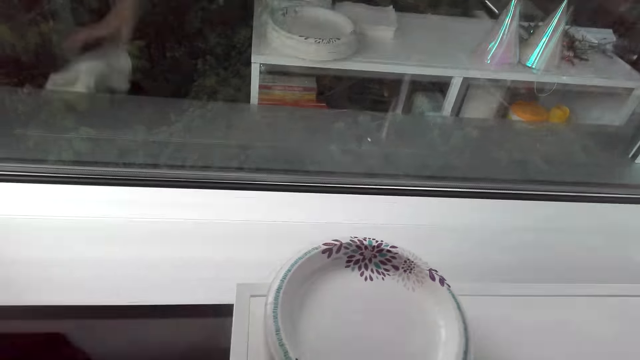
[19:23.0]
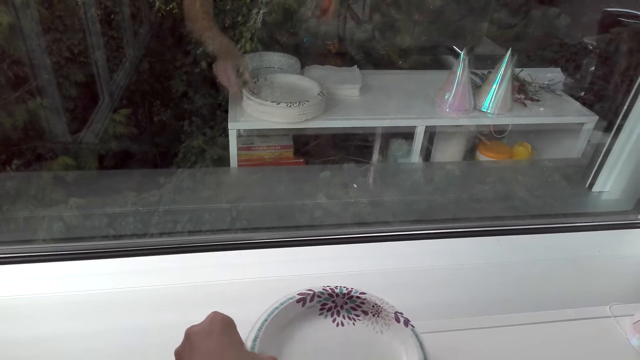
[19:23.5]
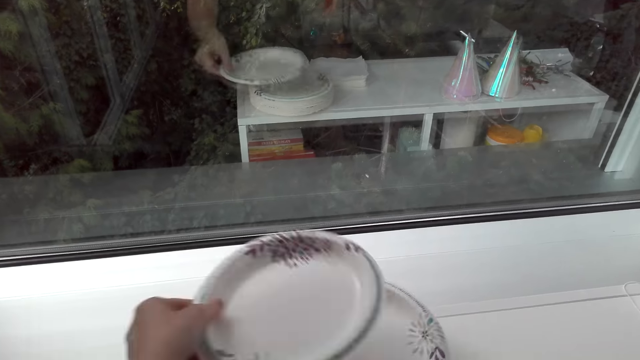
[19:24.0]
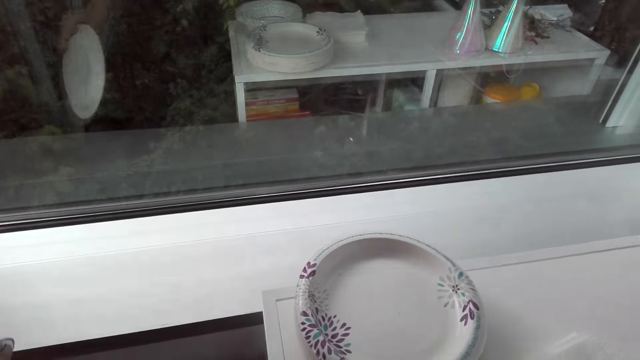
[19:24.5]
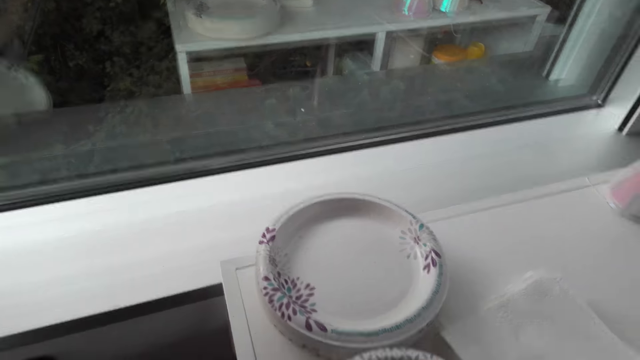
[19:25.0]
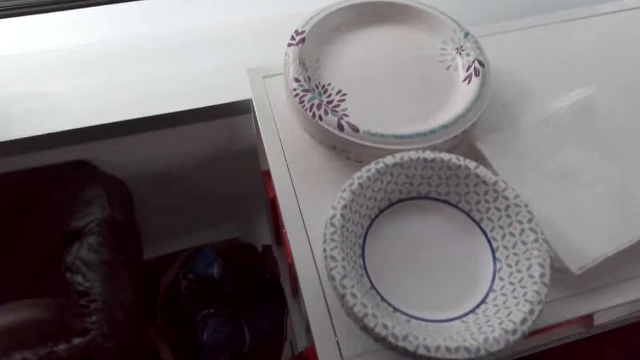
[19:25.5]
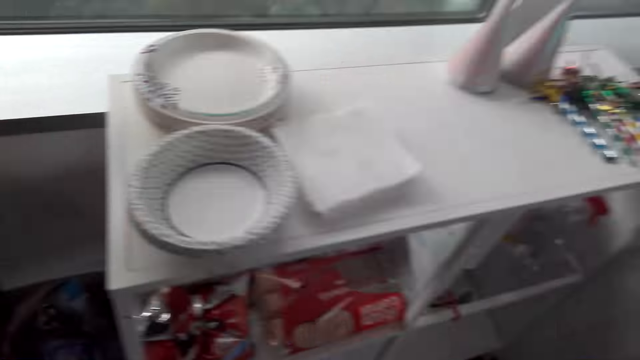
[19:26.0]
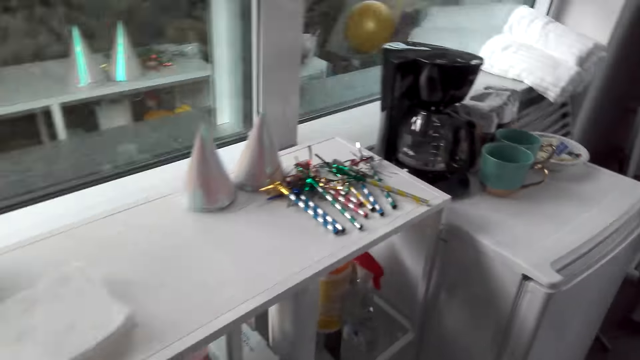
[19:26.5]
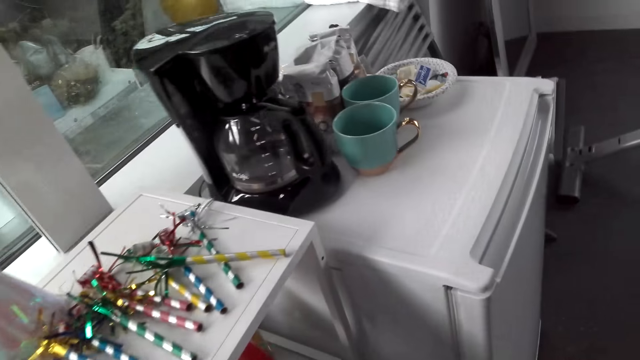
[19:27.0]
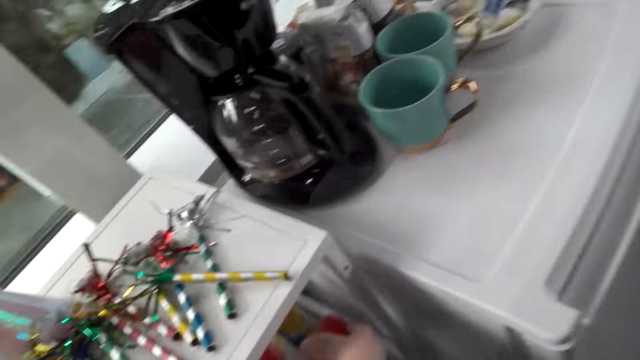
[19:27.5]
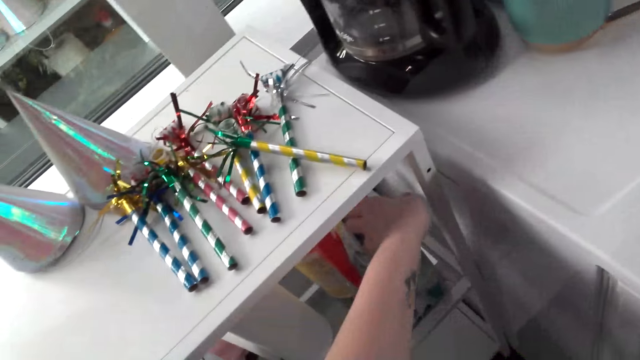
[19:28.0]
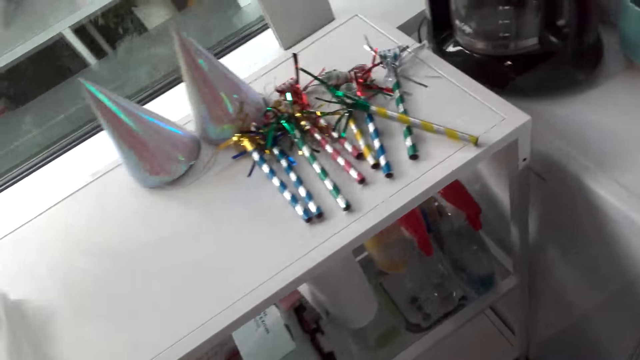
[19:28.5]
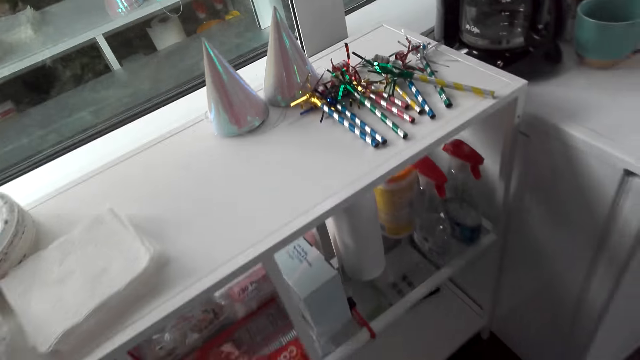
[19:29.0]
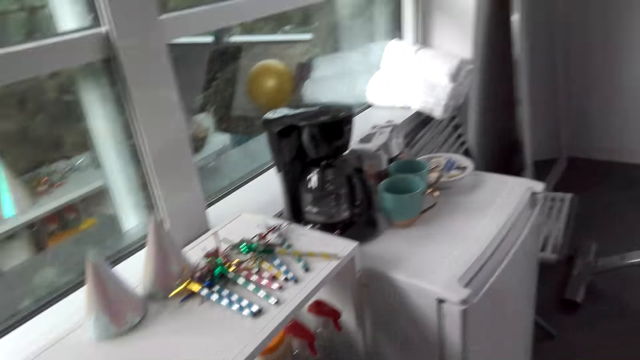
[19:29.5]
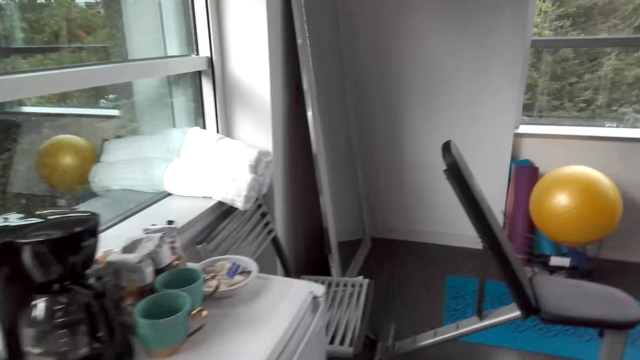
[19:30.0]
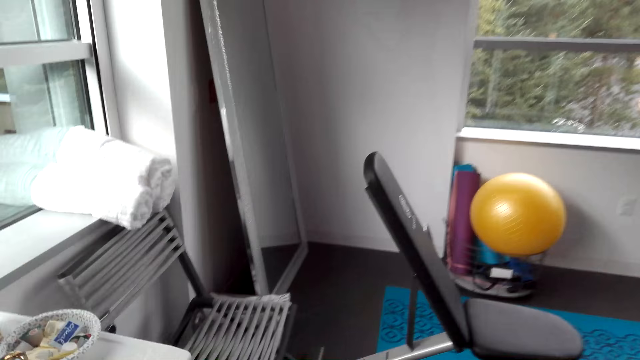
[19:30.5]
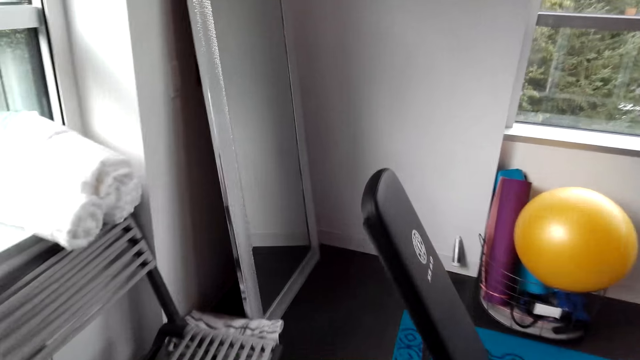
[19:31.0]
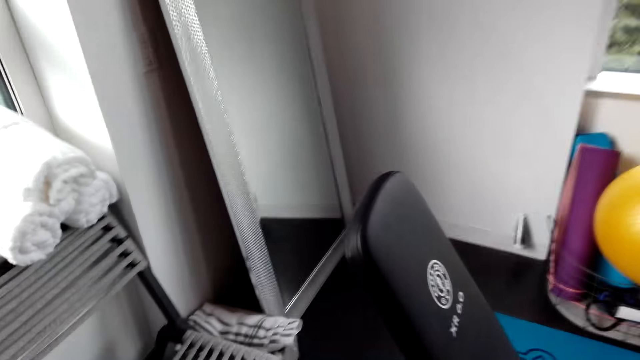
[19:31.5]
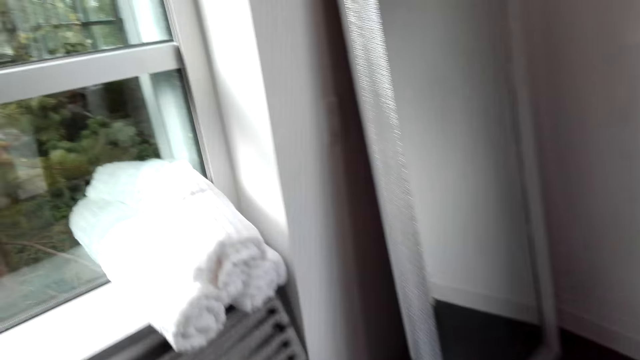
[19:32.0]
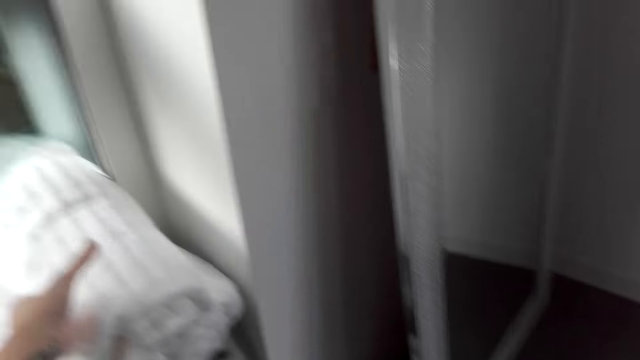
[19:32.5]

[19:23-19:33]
The camera wearer drops the serviette. They pick up a plate. They shake the plate. They stare at the plates. They walk around the house. They place a disinfectant bottle on the shelf. They place the plate on the rack. They walk around the house.

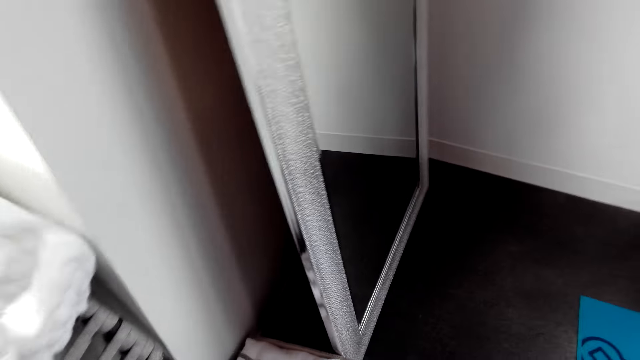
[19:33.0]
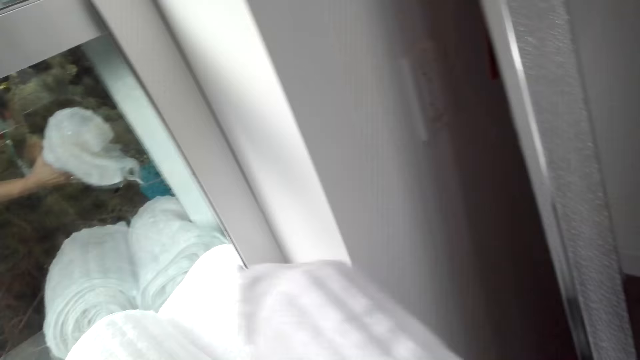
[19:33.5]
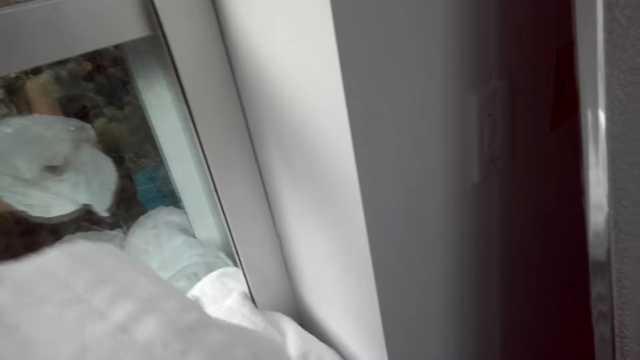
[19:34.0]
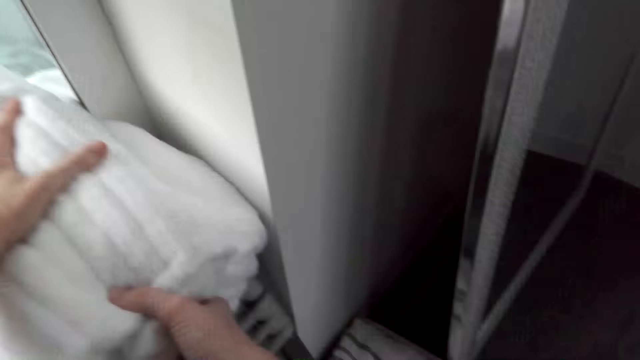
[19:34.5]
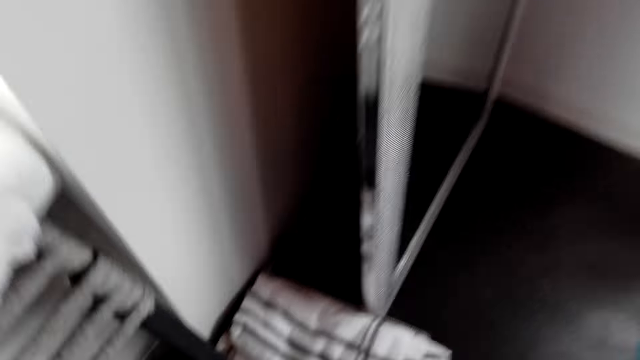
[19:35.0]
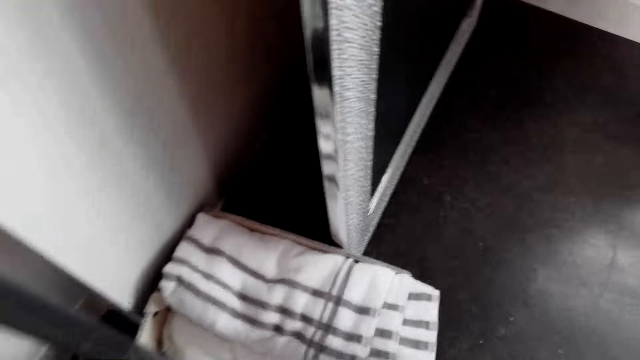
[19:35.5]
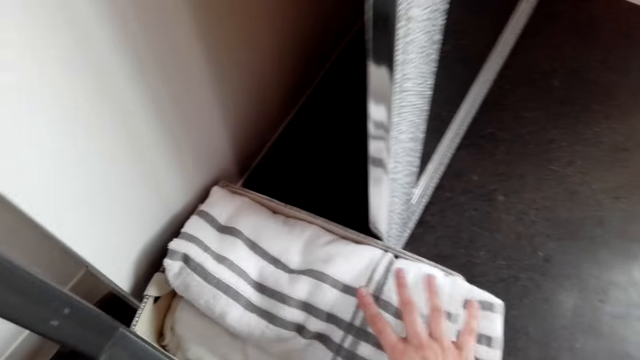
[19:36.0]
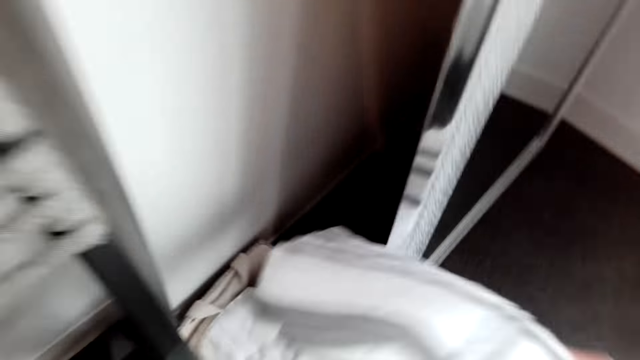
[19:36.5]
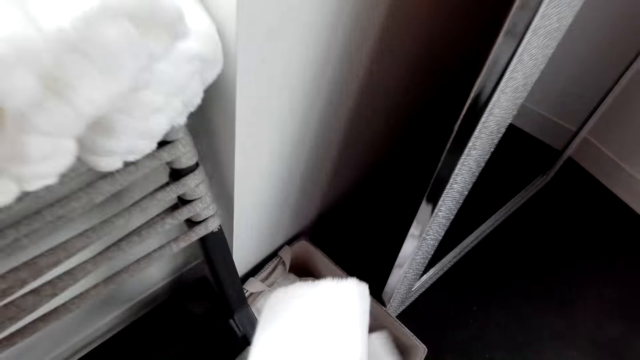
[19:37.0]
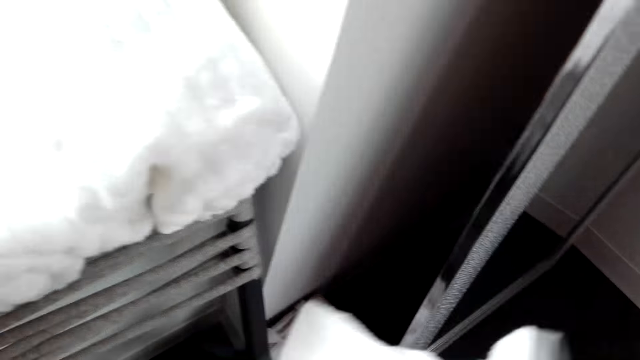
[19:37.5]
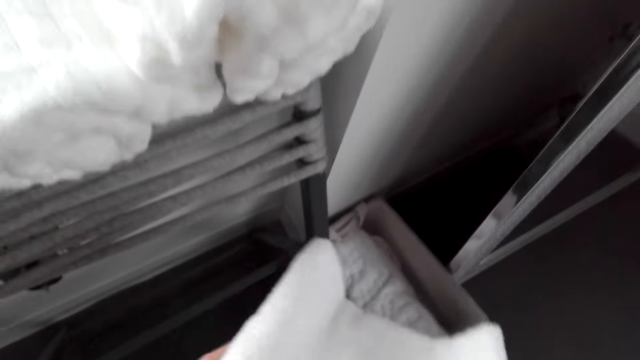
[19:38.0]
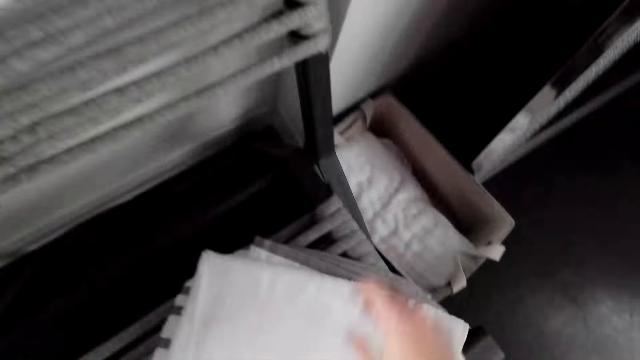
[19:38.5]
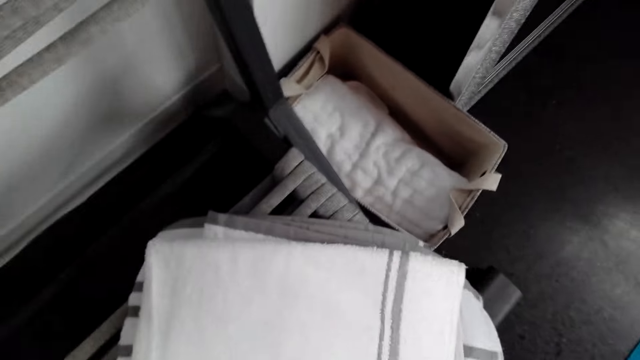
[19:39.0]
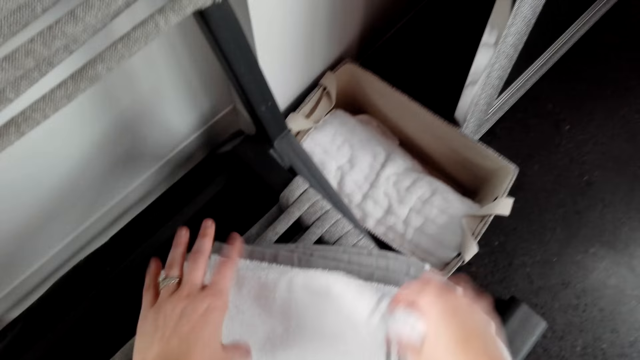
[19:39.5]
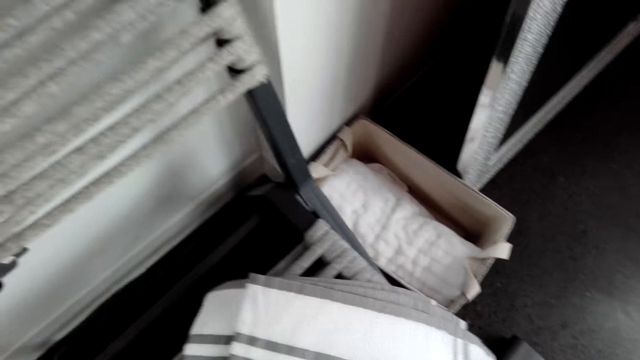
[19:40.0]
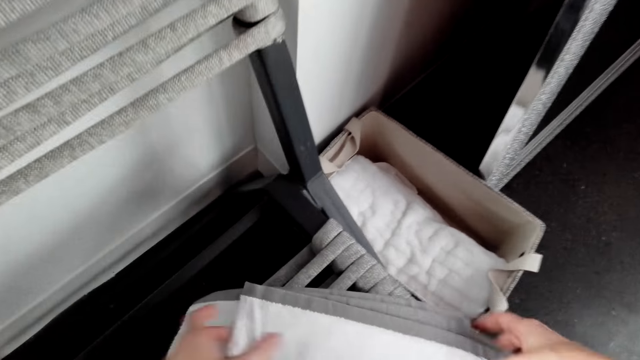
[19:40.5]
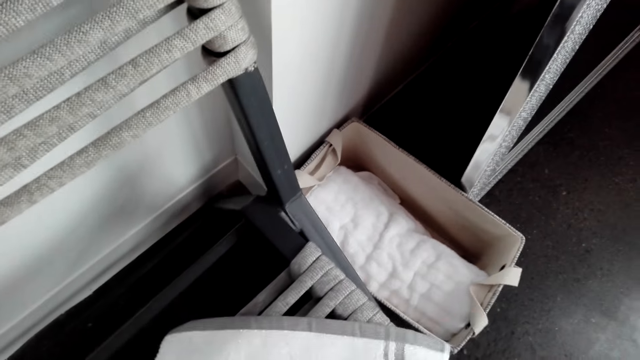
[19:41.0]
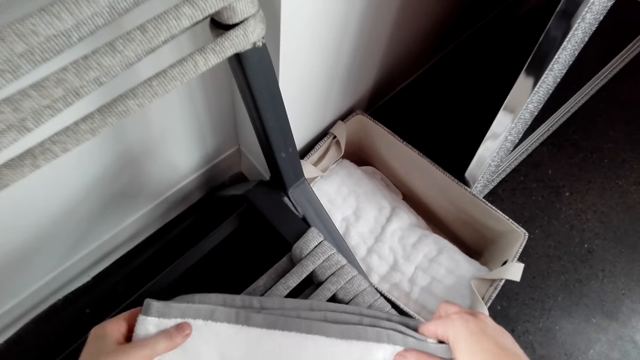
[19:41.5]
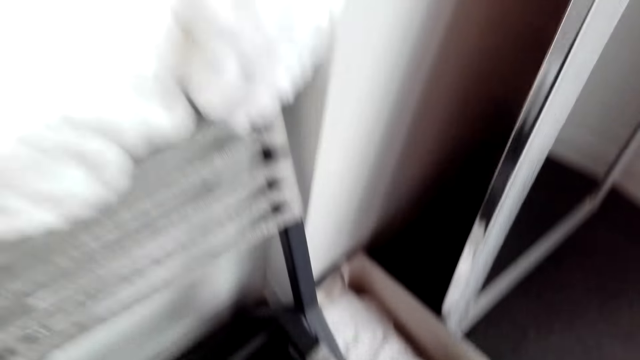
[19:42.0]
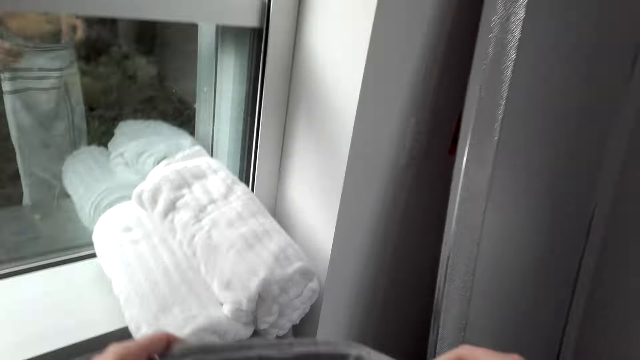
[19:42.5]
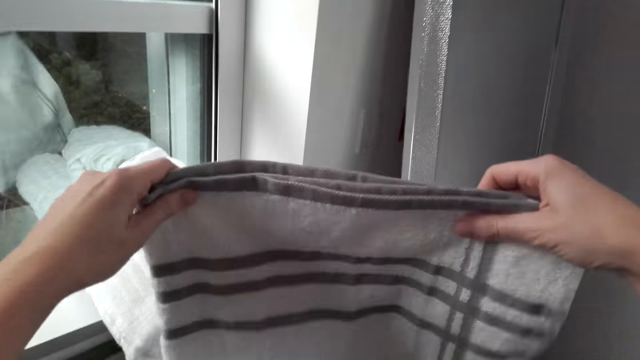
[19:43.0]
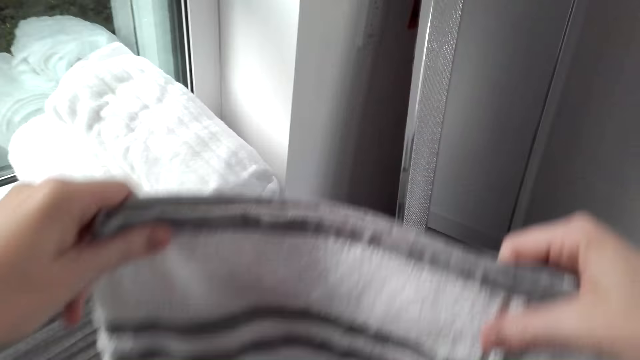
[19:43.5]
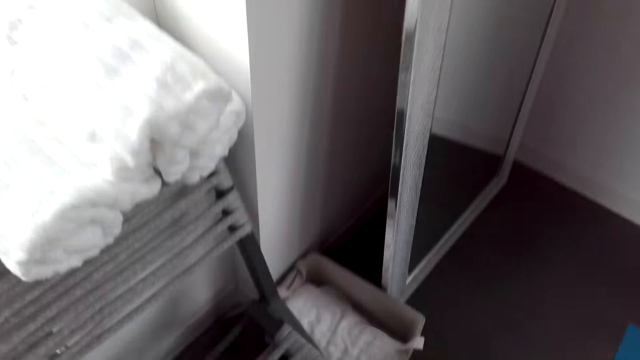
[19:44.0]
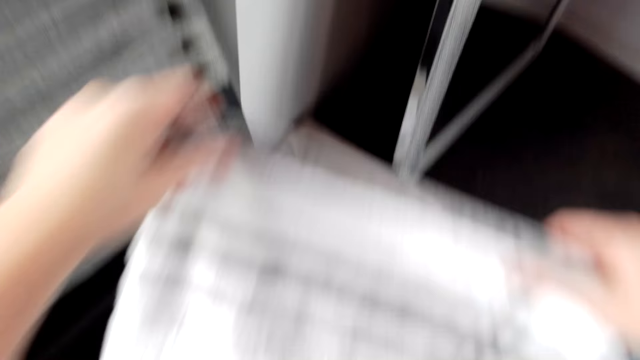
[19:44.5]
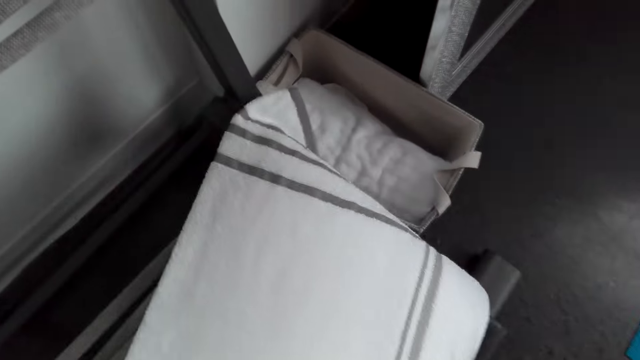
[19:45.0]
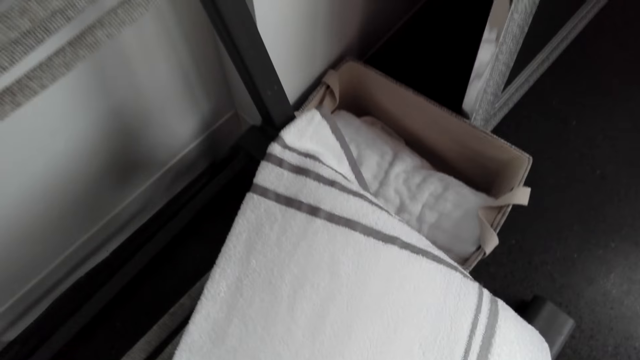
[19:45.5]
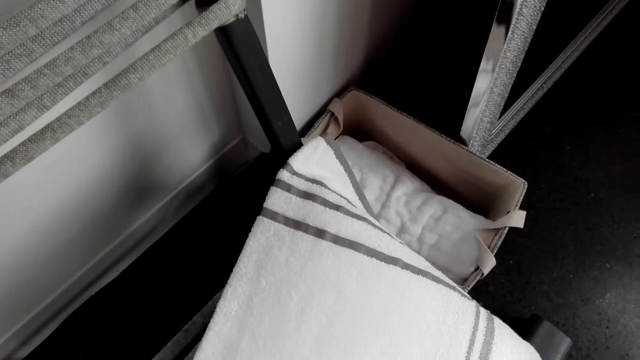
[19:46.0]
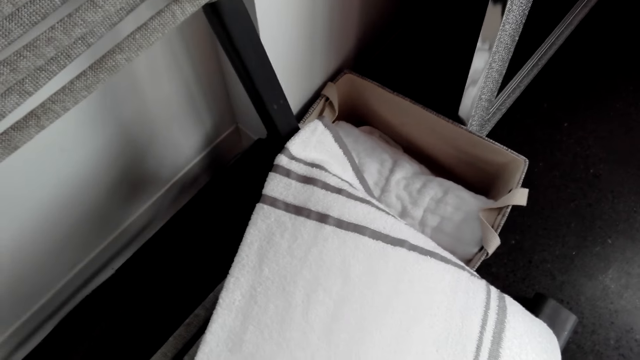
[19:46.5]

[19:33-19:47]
The camera wearer picks up a towel. They inspect the towel. They drop the towel. They stare down. They pick up the towel. They inspect the towel. They unfold the towel. They place the towel down. They pick up the towel. They stare at the towel. They place down the towel.
